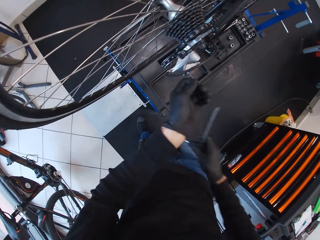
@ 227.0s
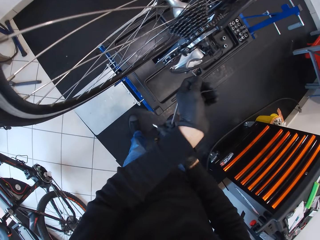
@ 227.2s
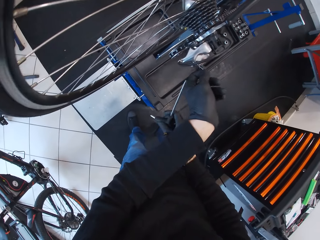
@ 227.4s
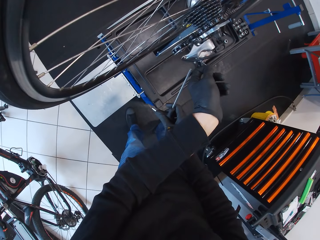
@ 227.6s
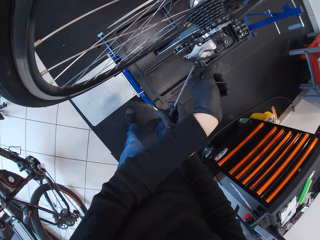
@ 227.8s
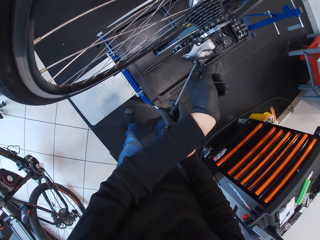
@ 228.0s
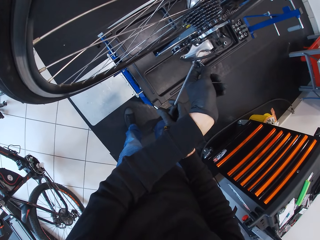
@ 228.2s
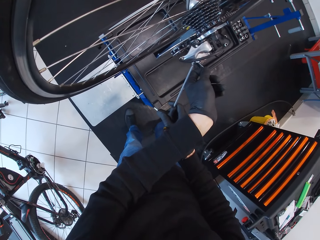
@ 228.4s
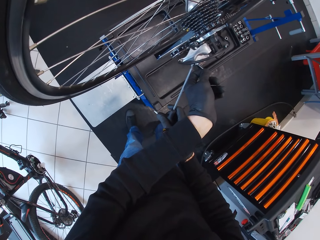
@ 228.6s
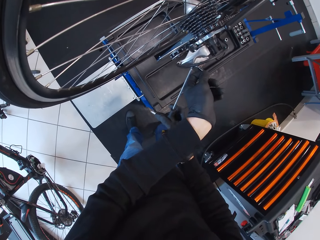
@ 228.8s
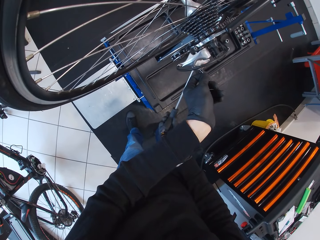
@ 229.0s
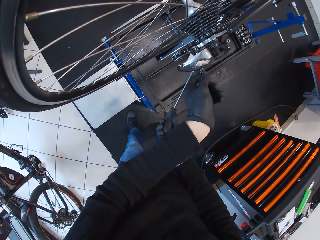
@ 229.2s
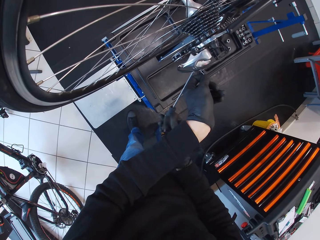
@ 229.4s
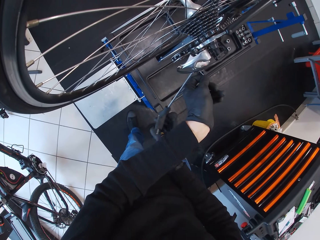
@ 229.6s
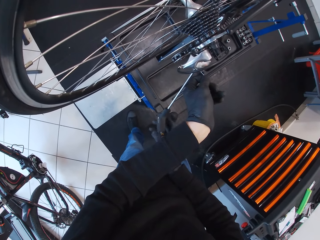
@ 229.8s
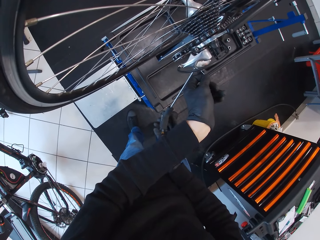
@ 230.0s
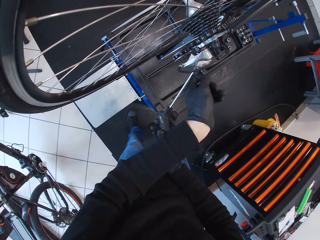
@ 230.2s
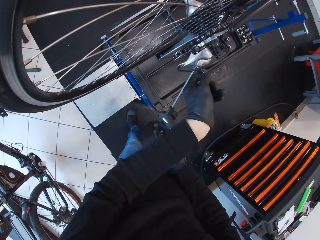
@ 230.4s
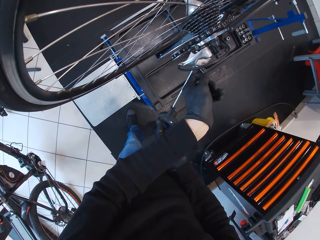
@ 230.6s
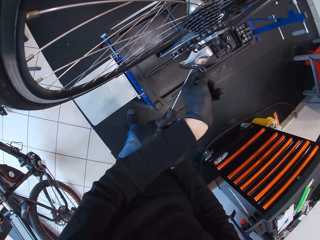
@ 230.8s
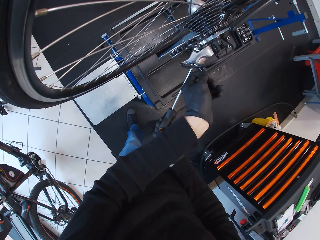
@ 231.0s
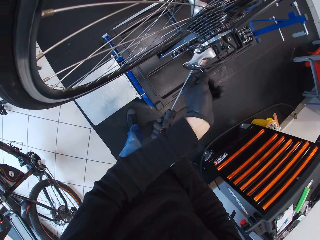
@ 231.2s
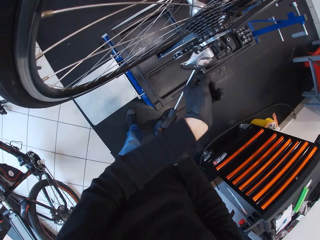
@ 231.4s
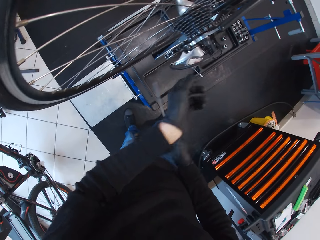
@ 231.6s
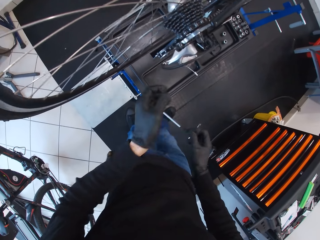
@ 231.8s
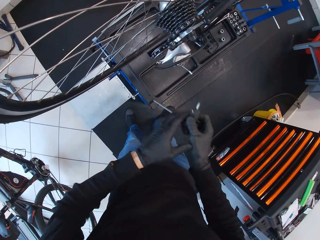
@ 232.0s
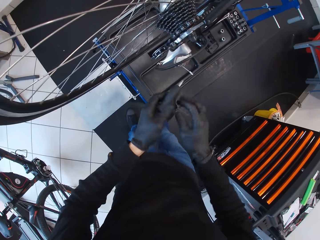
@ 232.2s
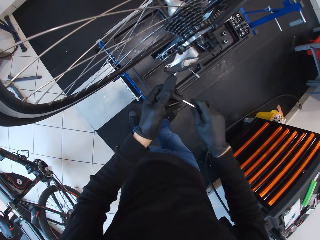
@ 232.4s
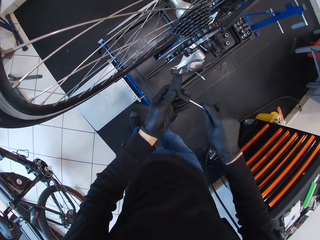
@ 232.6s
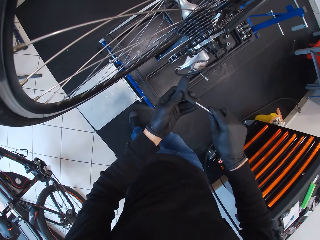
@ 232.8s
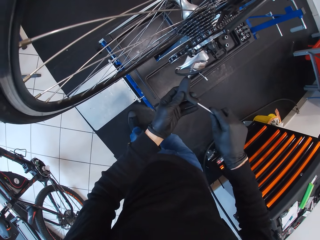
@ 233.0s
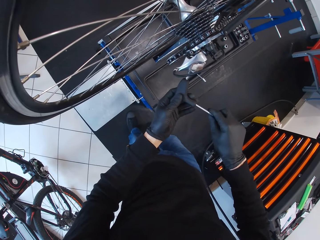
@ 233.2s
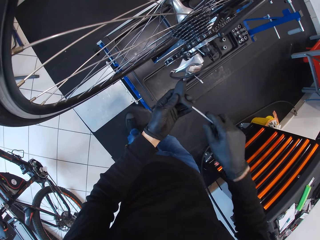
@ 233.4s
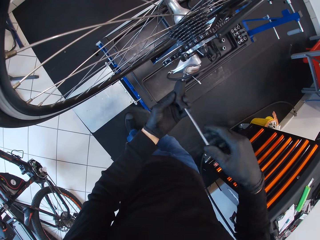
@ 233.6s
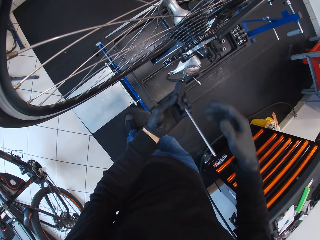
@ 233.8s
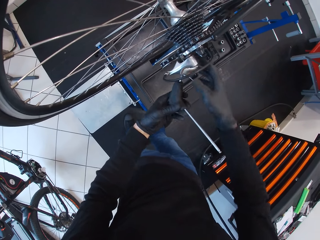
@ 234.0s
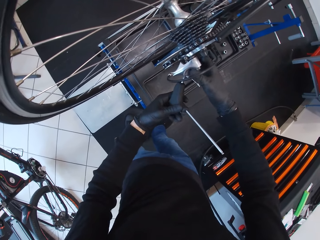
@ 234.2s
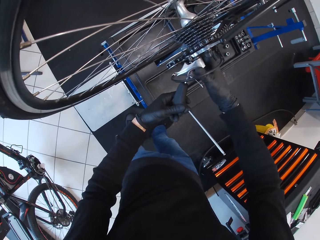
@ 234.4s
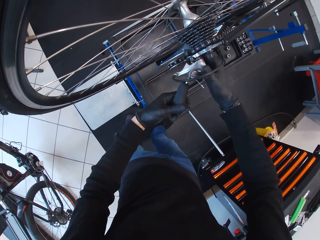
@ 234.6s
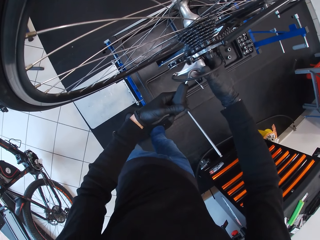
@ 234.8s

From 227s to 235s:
The camera wearer fixes the rear derailleur with the screwdriver. They open something with the screwdriver.

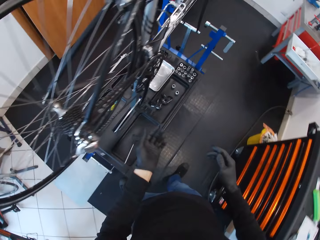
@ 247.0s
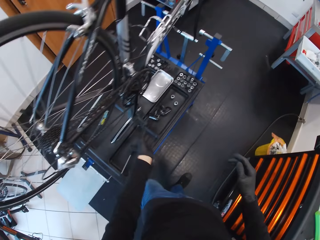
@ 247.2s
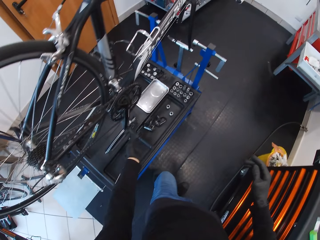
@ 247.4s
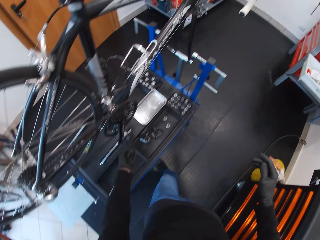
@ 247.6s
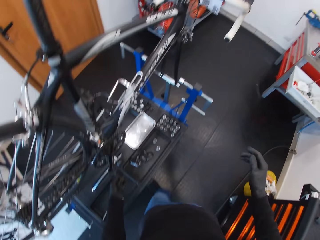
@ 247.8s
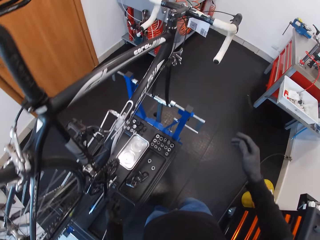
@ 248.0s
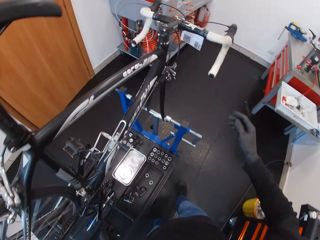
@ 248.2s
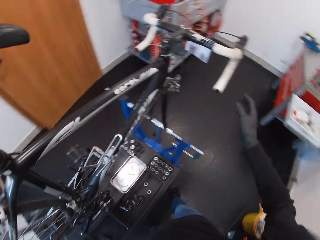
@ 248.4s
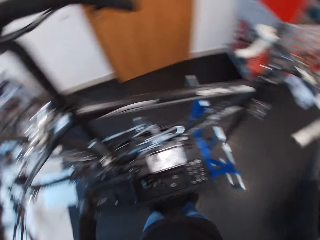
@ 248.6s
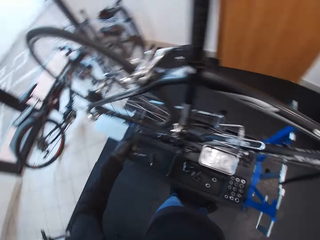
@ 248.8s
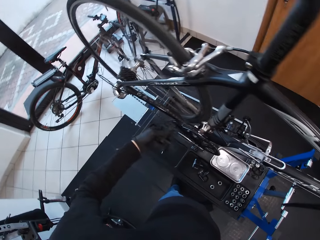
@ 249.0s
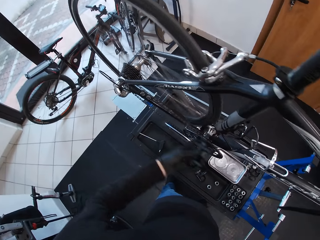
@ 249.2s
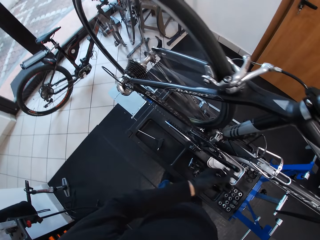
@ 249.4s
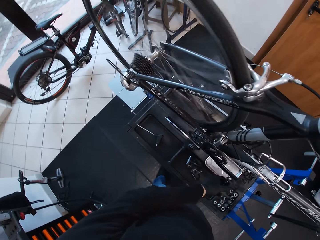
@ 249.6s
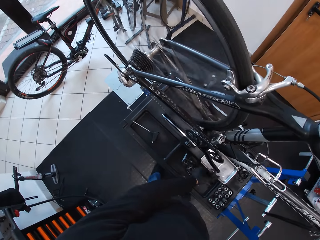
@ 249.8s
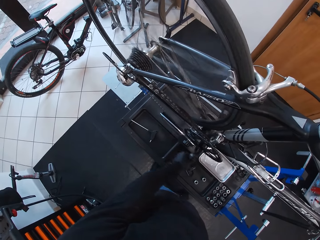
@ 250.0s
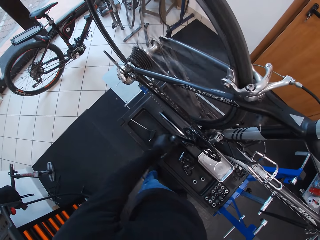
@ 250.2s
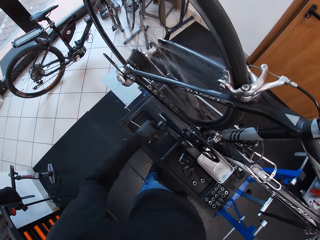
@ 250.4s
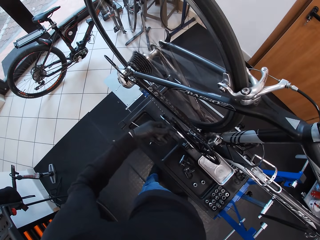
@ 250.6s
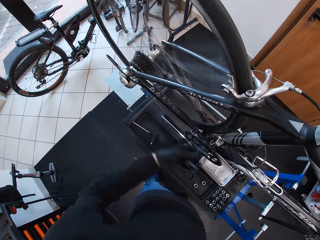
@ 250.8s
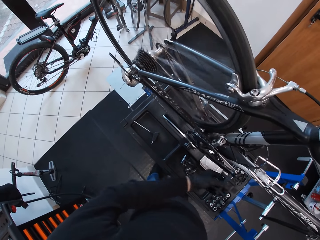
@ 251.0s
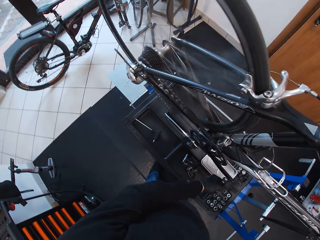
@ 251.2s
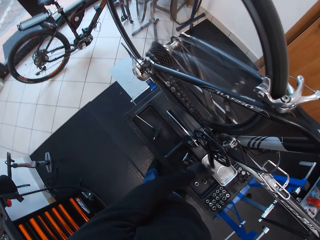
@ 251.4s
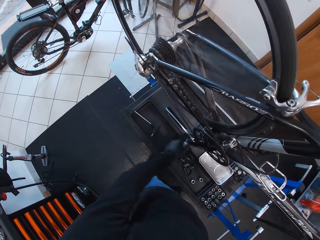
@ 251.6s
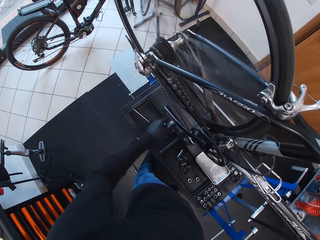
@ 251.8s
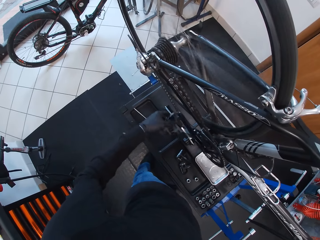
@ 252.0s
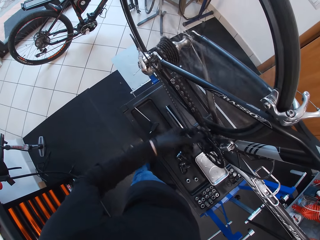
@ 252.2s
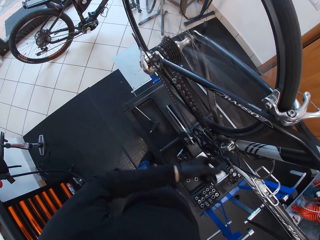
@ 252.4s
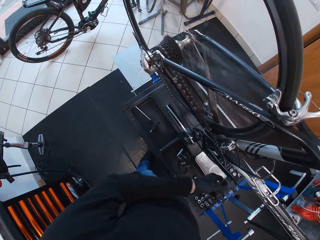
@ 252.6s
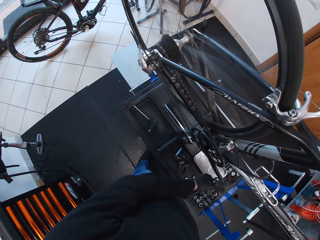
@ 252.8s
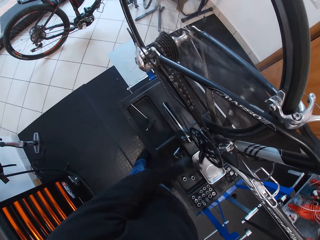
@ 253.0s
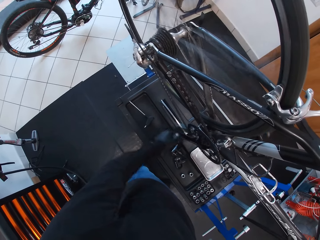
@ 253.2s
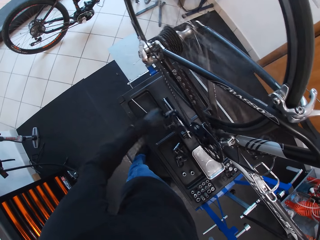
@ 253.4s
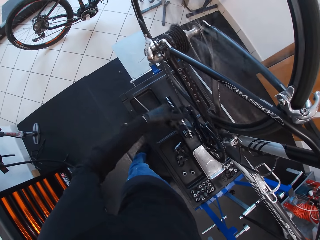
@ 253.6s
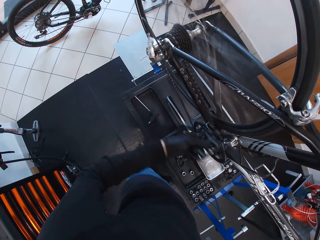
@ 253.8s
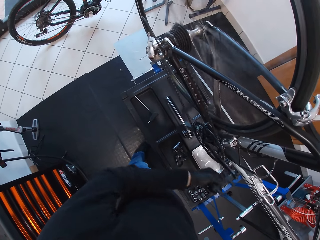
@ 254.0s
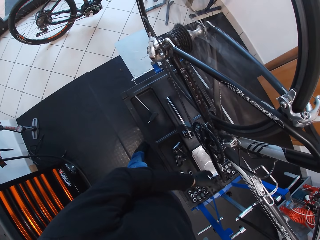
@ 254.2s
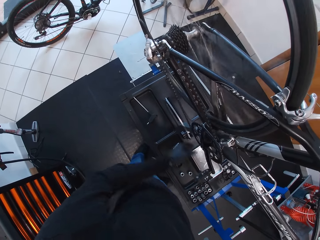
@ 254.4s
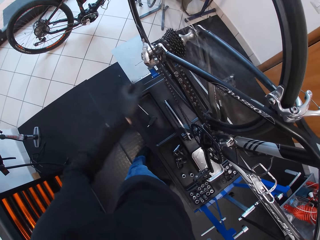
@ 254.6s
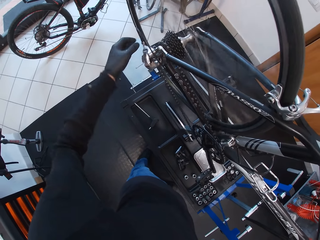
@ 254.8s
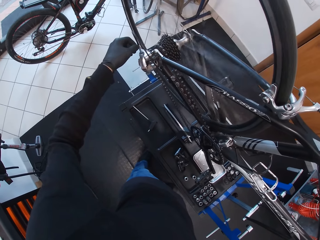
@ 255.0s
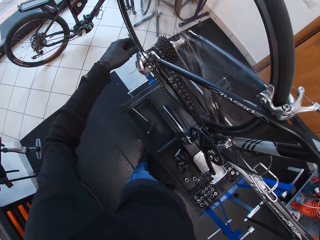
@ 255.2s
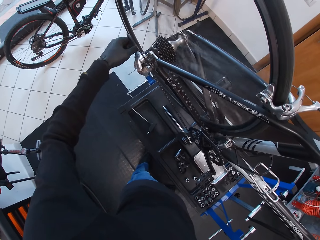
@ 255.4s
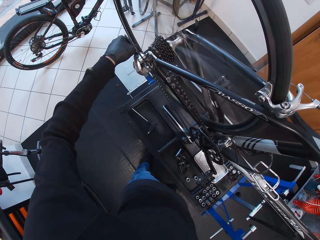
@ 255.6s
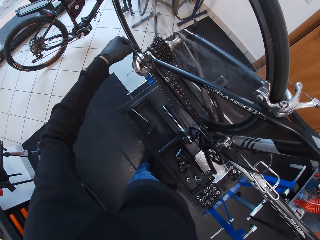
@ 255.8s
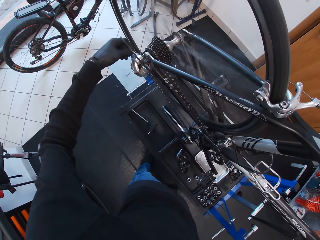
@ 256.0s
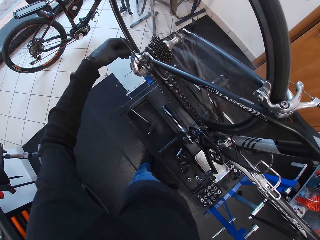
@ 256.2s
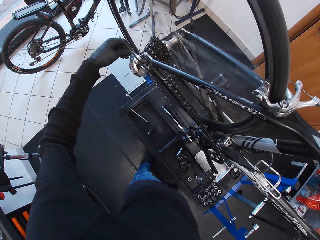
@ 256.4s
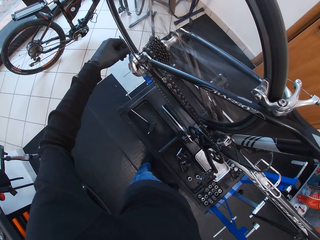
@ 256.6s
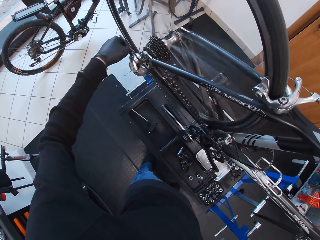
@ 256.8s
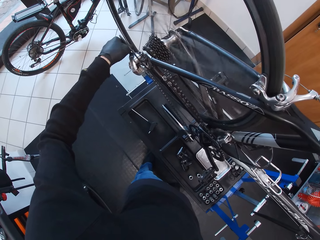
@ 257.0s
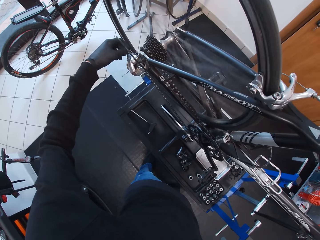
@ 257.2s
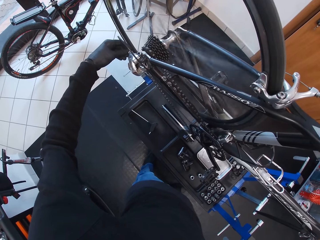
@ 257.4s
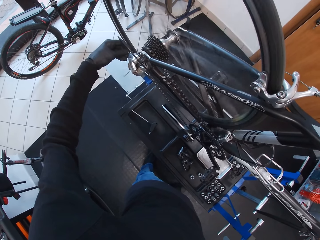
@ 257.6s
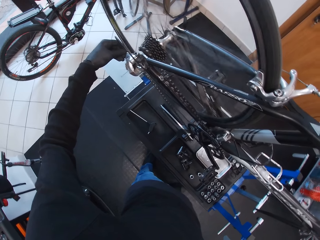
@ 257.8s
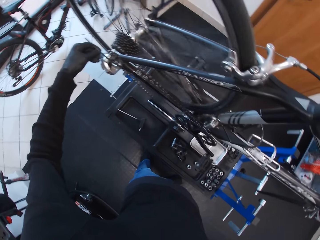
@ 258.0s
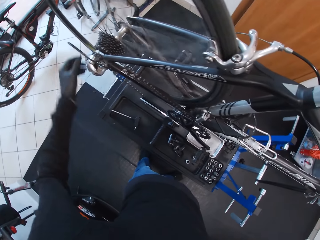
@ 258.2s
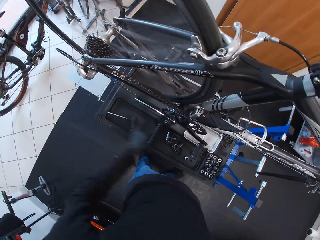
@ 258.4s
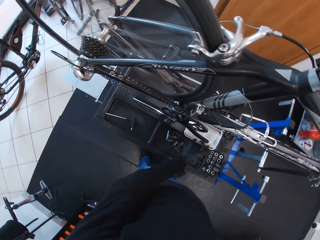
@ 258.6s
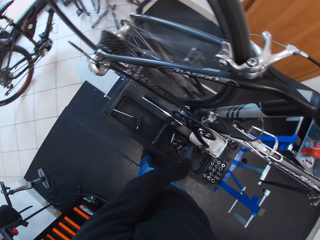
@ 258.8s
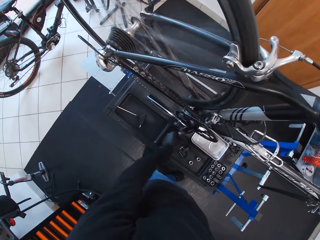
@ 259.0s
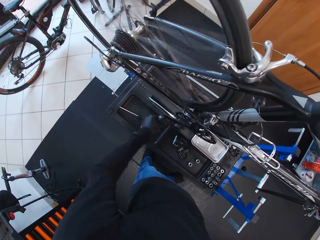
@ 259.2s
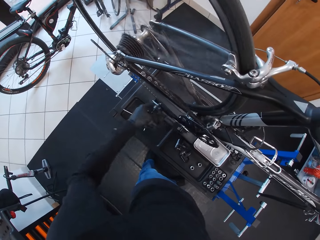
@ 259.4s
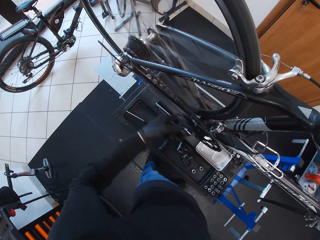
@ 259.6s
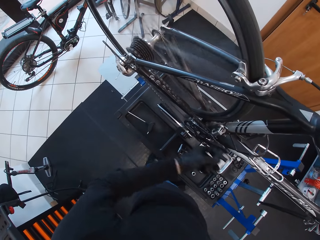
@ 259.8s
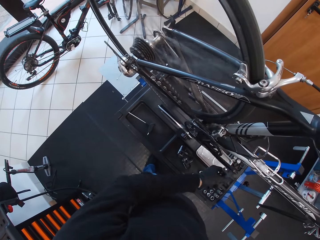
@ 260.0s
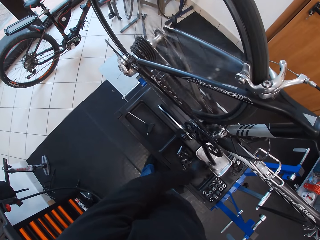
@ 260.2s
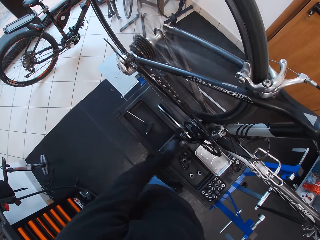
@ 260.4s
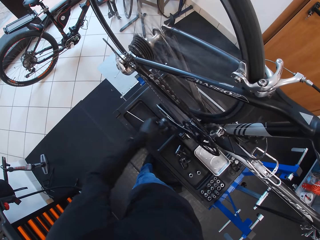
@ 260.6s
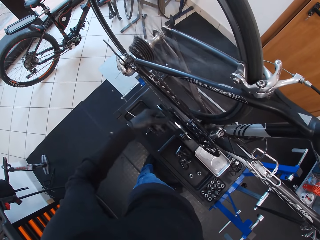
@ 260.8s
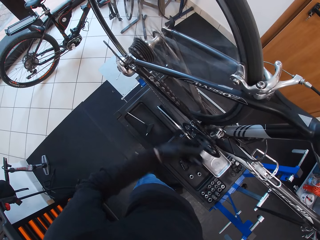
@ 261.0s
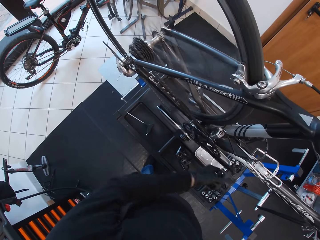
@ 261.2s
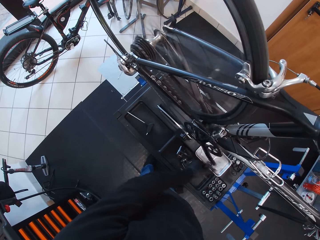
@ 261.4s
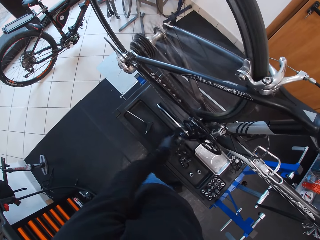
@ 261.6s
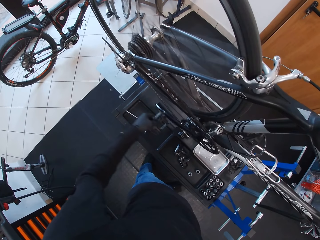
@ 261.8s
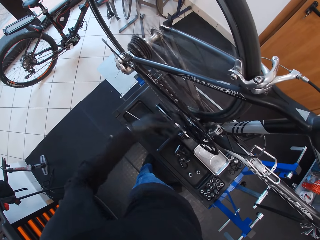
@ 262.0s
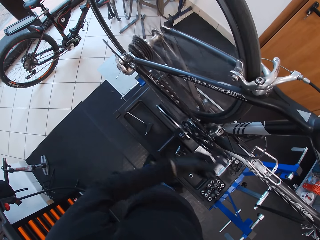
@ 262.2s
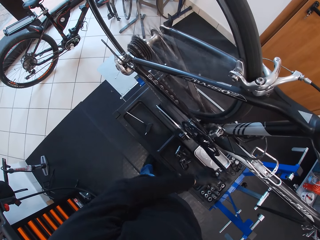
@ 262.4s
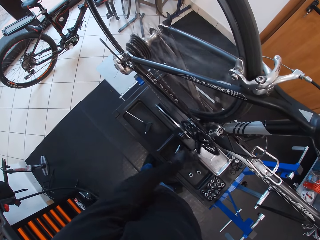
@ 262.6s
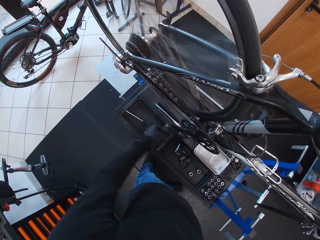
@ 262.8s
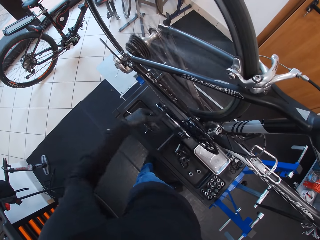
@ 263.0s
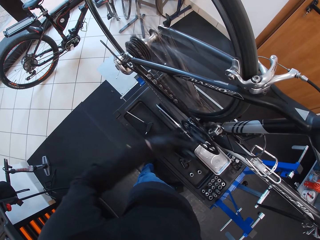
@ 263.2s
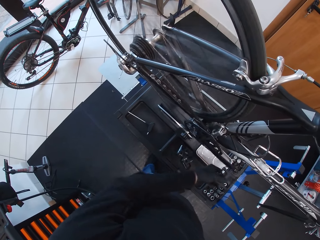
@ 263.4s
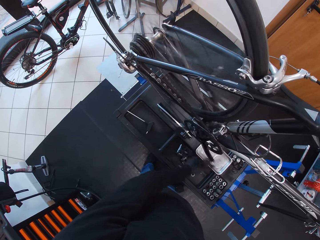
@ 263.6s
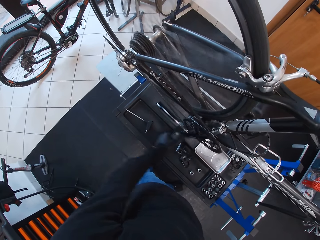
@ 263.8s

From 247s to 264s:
The camera wearer touches something. They rotate the pedal. They touch the rear derailleur. They rotate the pedal.
